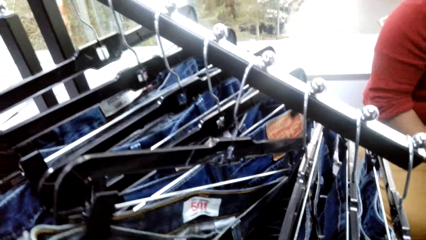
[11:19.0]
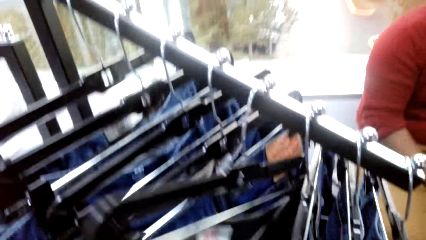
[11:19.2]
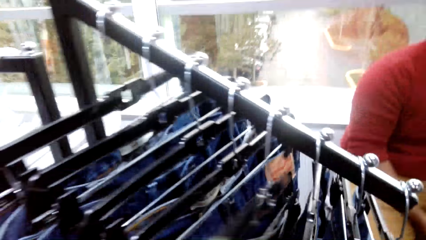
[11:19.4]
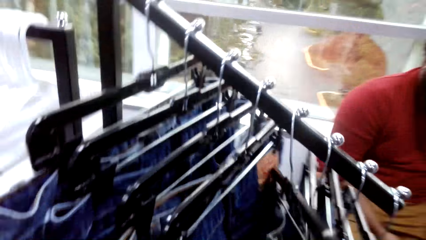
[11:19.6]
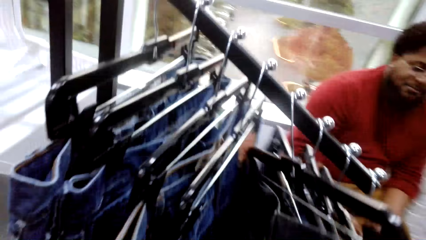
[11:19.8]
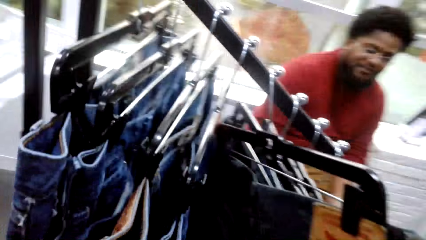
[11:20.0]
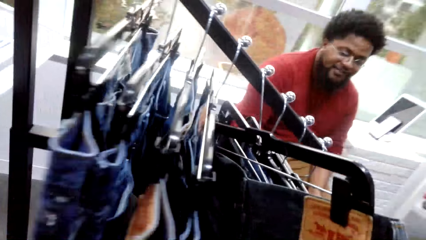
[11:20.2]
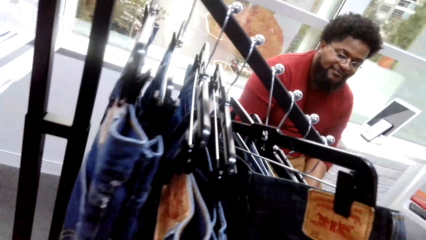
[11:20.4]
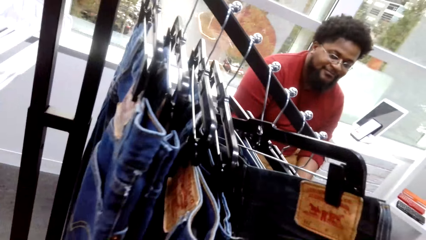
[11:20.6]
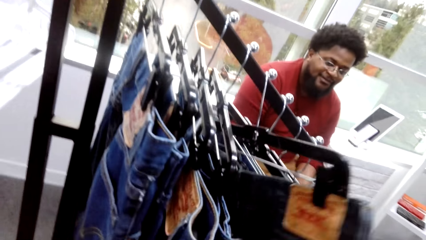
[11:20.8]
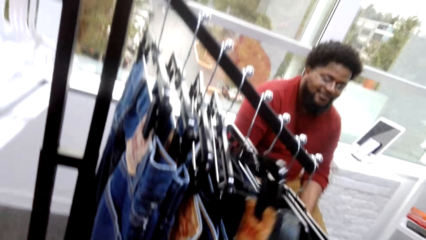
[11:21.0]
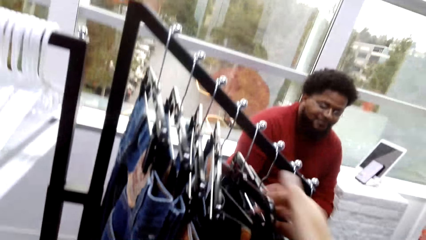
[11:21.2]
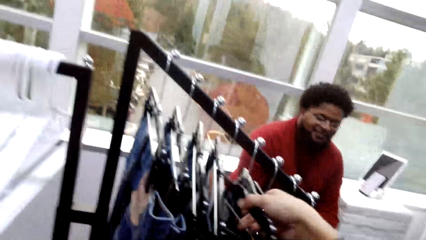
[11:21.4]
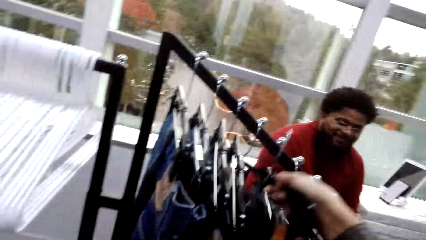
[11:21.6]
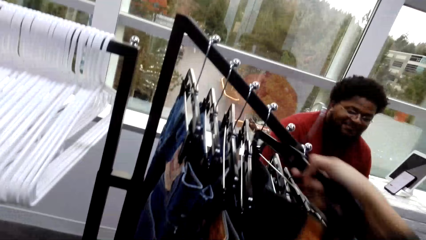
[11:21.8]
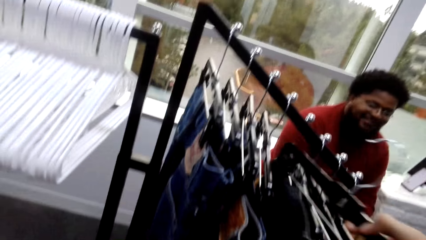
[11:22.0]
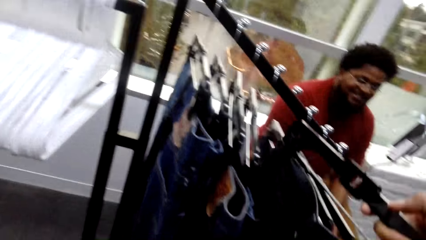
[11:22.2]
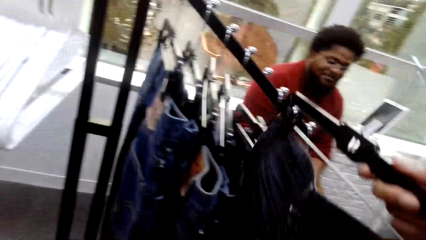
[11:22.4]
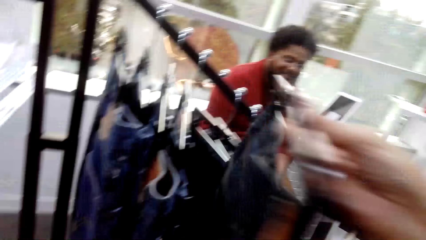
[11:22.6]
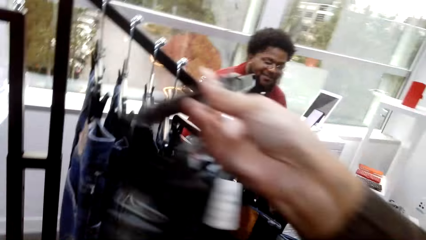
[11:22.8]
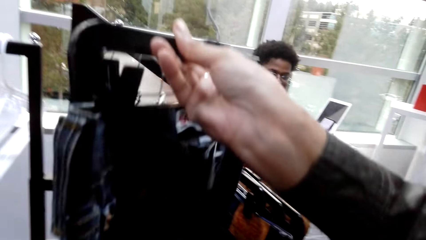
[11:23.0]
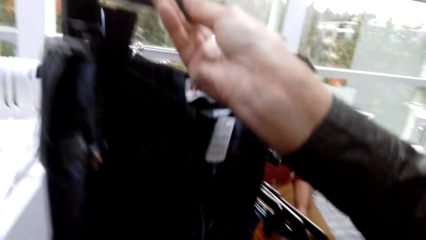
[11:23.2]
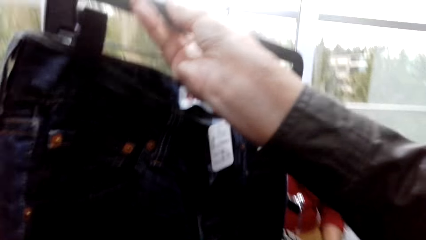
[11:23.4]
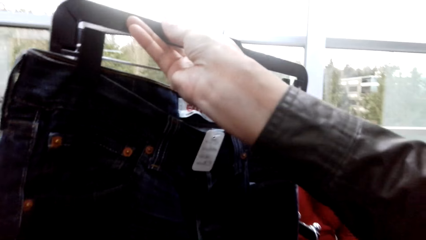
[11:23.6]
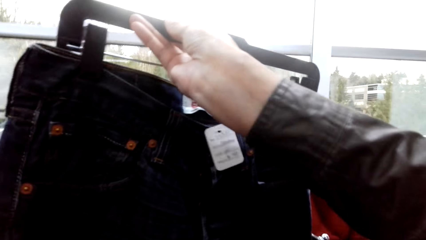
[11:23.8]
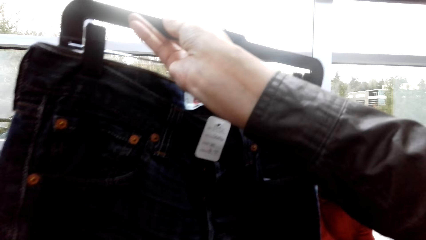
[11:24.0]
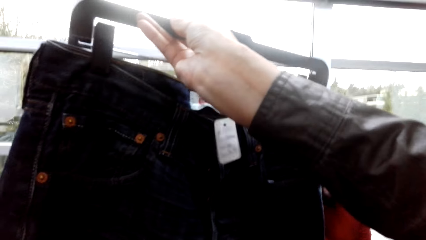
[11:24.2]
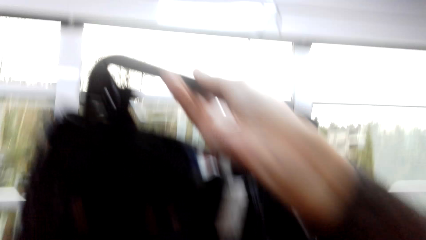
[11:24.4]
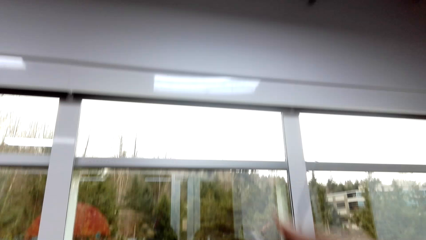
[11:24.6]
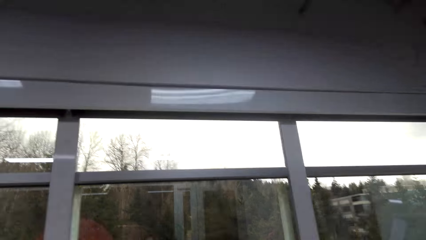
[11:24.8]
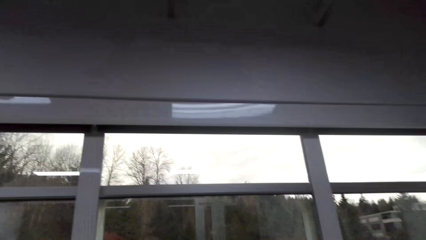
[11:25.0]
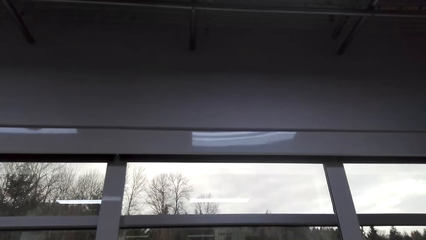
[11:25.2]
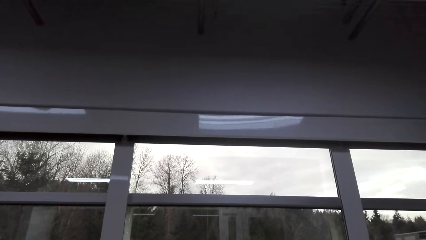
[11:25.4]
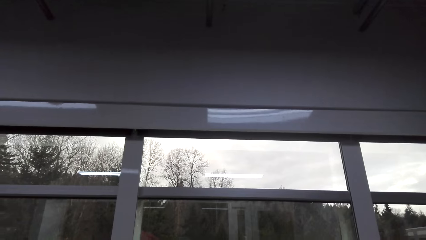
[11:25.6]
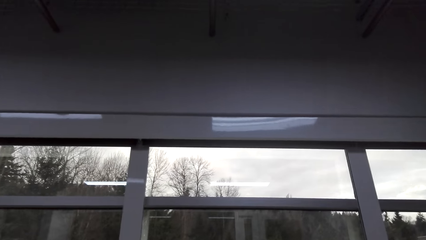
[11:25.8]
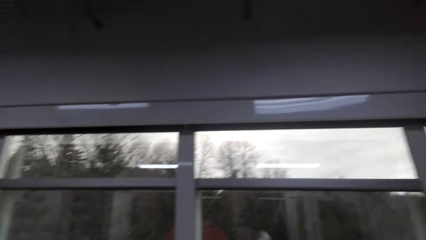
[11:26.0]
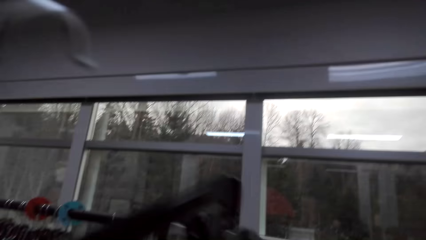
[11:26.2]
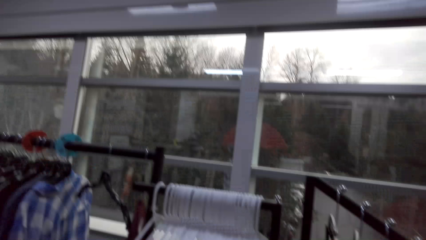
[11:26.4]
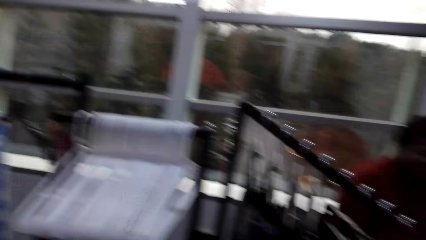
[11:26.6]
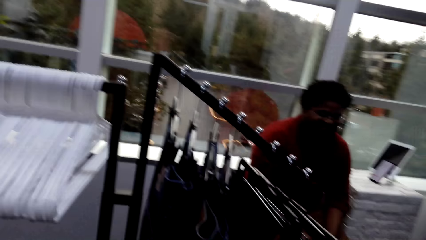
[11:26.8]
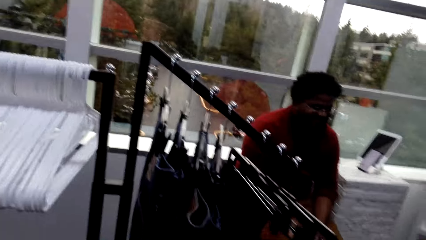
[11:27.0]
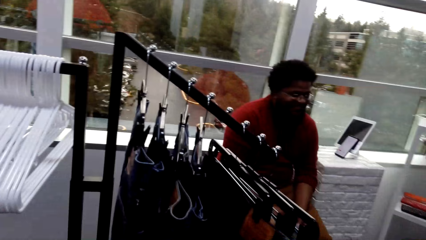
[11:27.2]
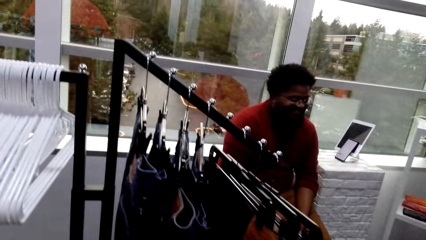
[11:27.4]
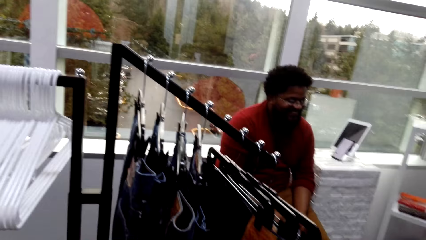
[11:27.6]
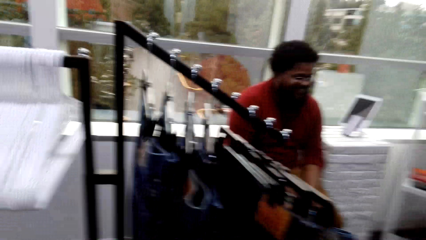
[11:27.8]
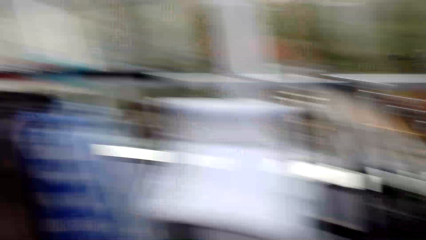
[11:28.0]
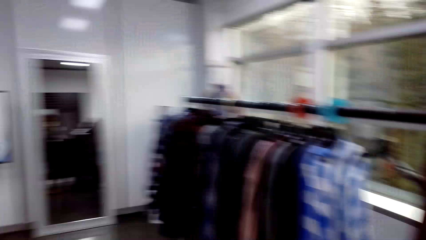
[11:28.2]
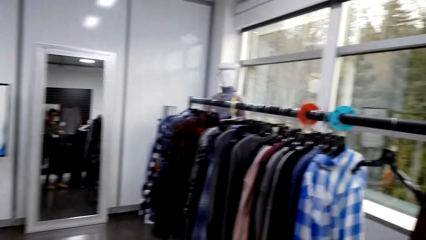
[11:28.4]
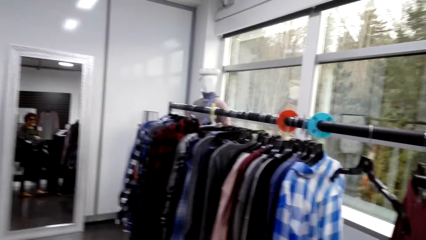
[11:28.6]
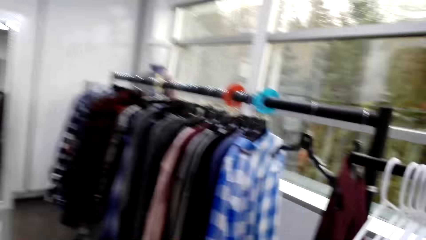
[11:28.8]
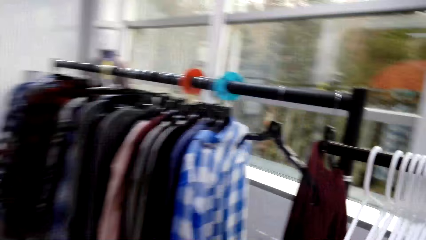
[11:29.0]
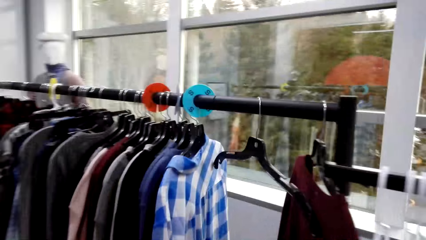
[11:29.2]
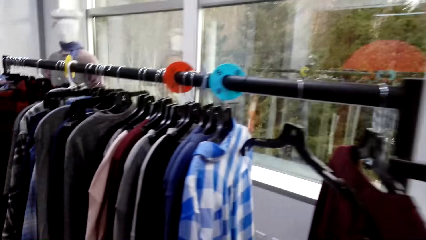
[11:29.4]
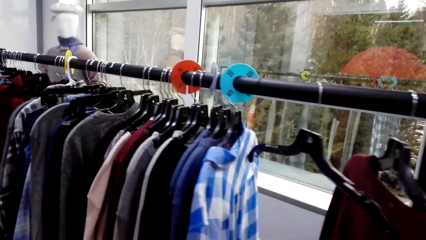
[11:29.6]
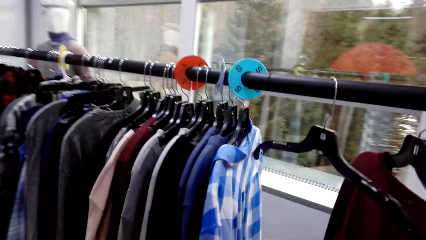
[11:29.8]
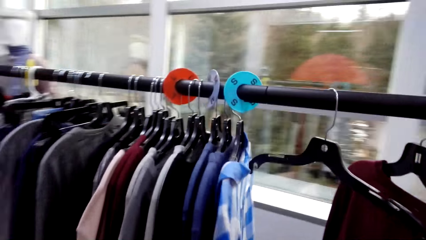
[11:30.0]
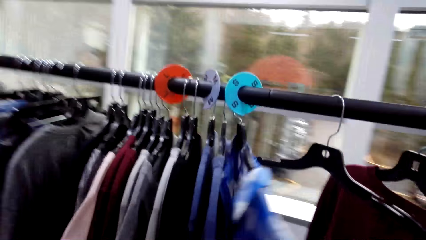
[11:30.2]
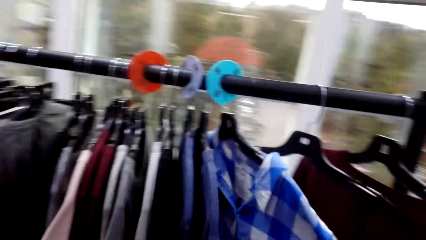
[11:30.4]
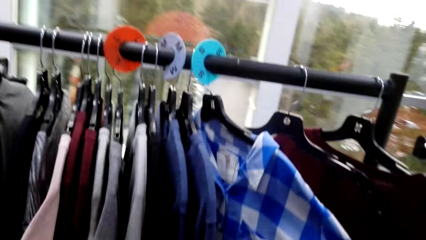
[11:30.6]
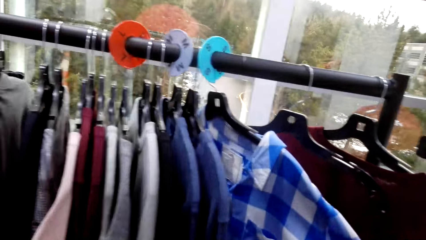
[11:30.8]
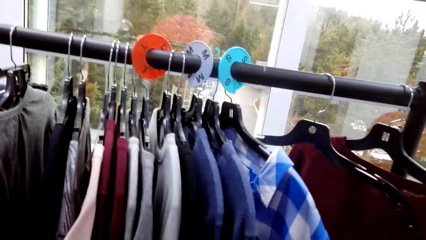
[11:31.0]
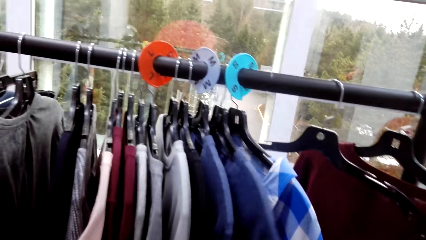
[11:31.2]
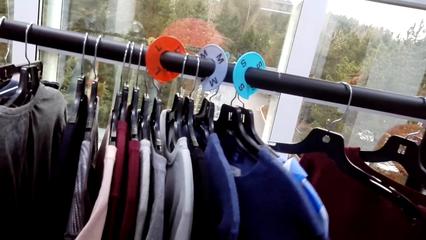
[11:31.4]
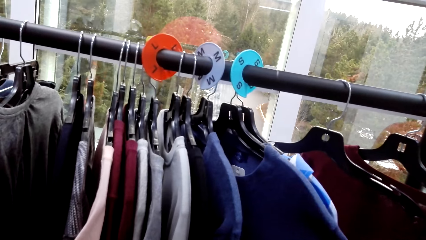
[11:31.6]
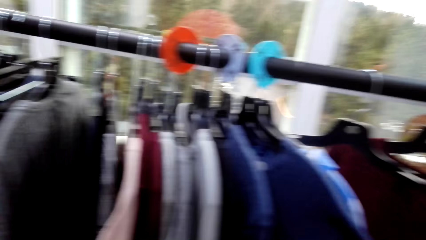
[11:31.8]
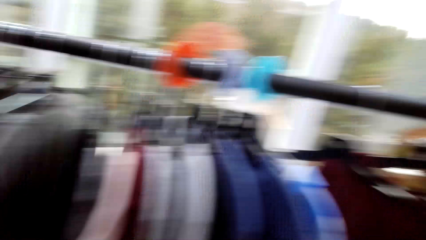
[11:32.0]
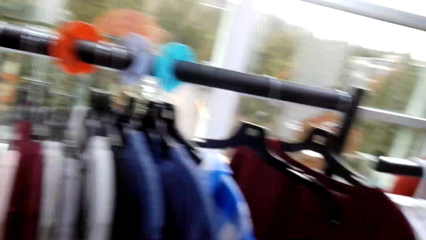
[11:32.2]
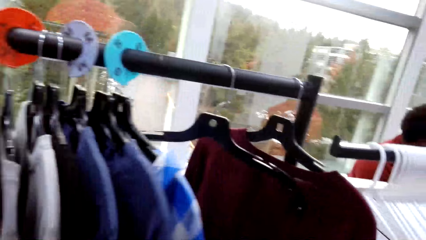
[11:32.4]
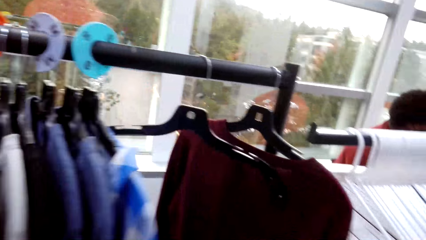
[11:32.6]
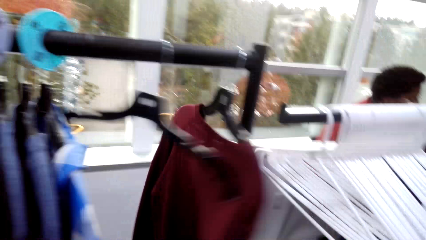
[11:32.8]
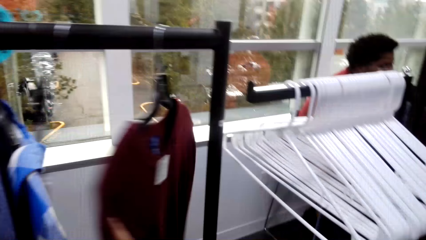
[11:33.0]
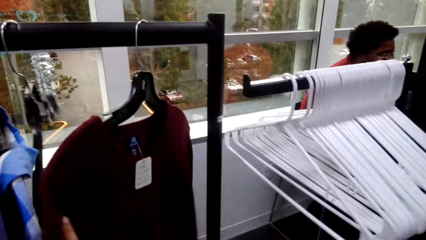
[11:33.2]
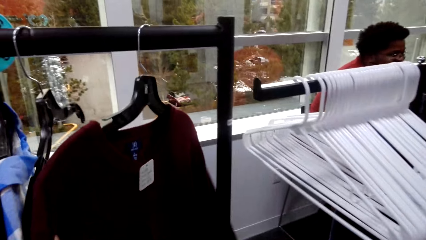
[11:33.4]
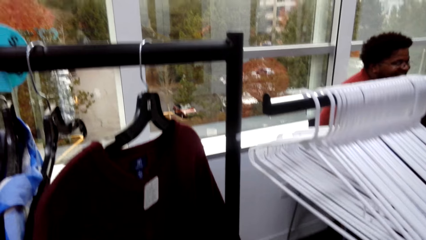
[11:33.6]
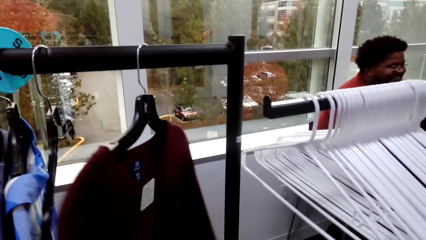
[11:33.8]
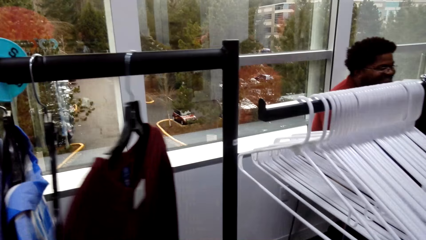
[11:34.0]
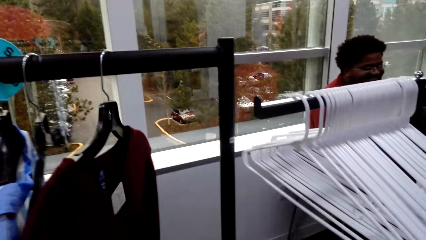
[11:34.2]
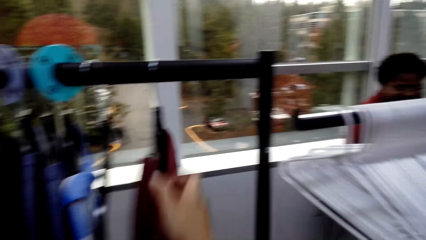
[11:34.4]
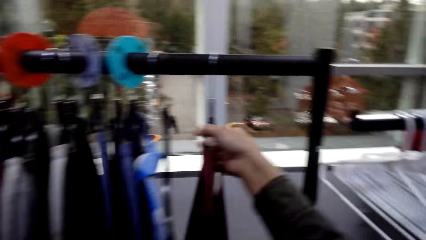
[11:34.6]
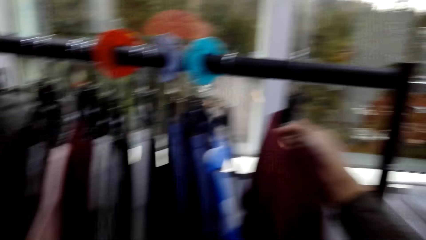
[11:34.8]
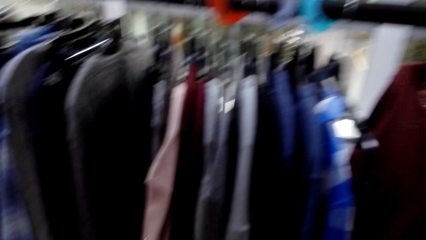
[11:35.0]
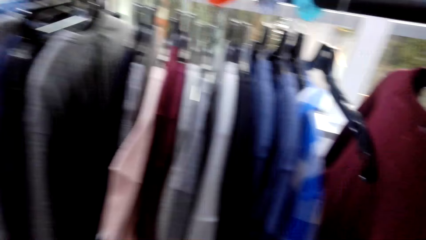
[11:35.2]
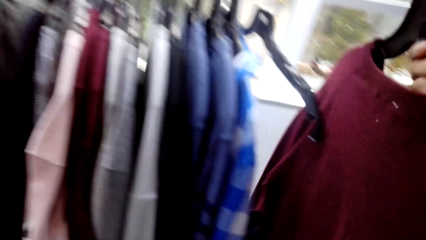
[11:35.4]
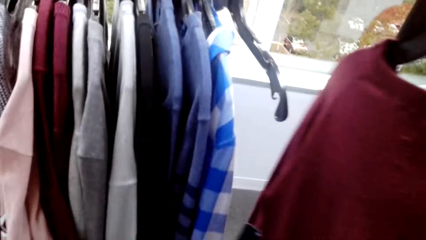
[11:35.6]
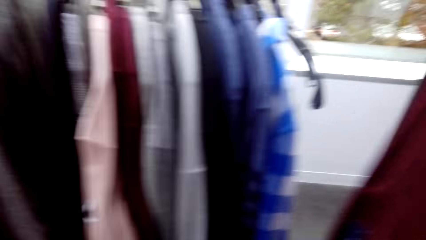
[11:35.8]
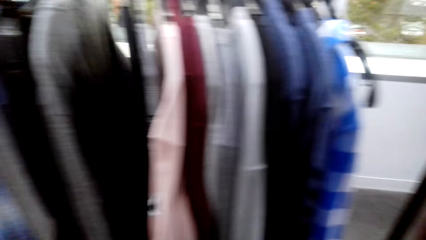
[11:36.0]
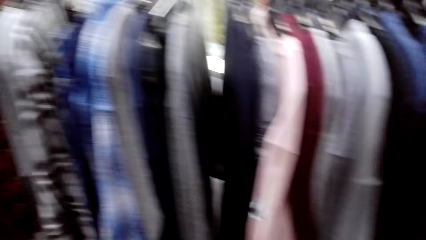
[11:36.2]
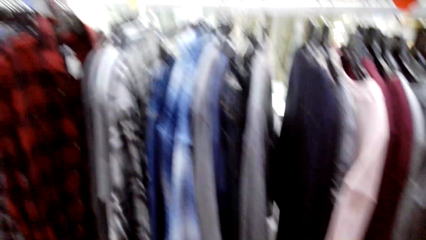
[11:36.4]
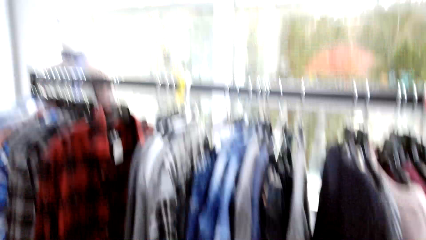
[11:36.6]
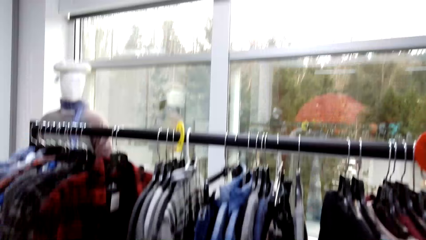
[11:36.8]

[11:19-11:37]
The camera wearer removes the jeans from the pole. They check the sweatshirts. They turn blouses in the shelf. They remove the sweatshirt from the pole.
